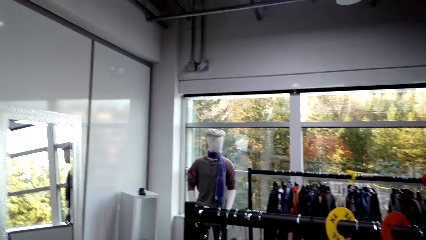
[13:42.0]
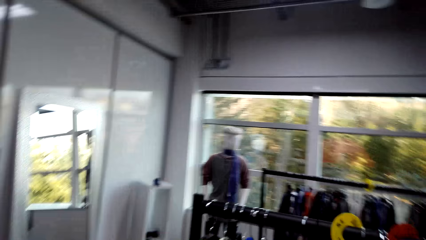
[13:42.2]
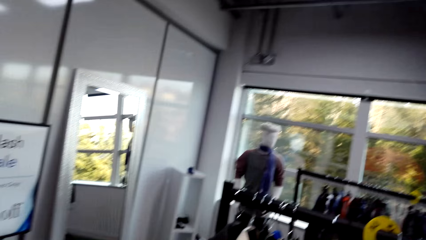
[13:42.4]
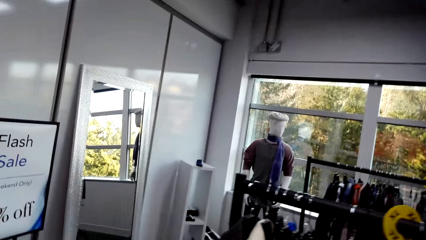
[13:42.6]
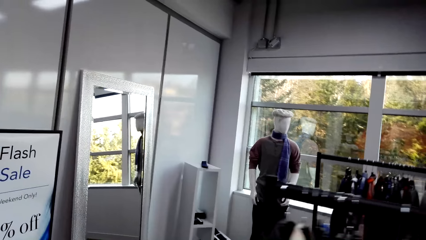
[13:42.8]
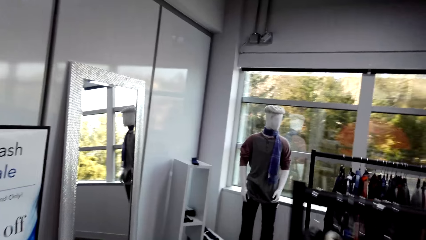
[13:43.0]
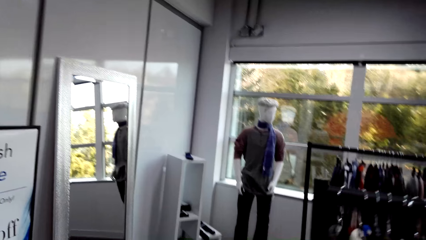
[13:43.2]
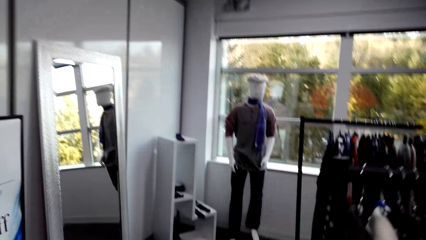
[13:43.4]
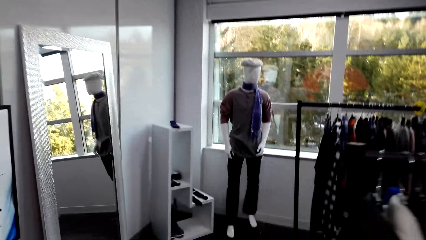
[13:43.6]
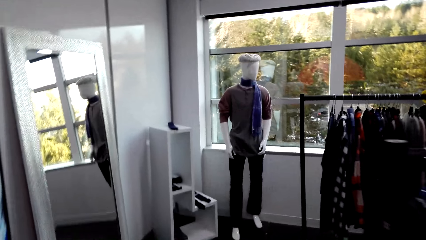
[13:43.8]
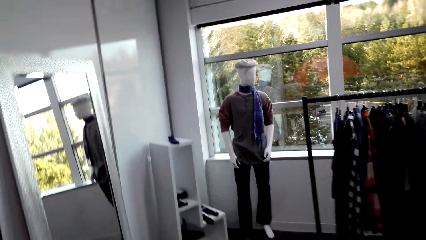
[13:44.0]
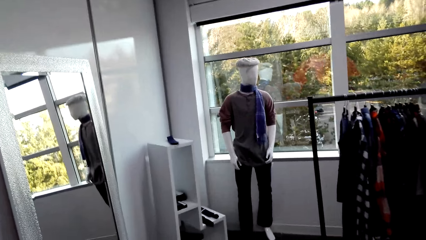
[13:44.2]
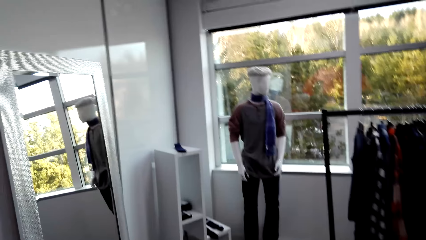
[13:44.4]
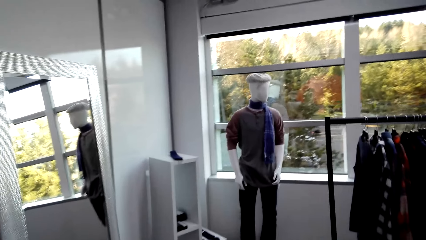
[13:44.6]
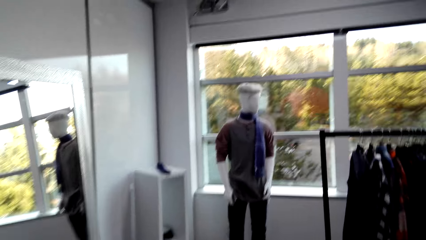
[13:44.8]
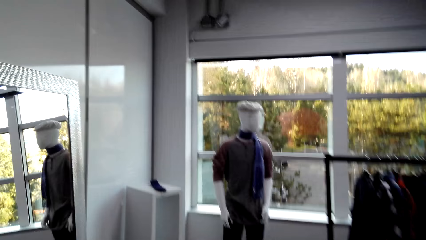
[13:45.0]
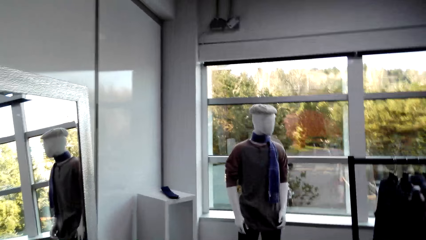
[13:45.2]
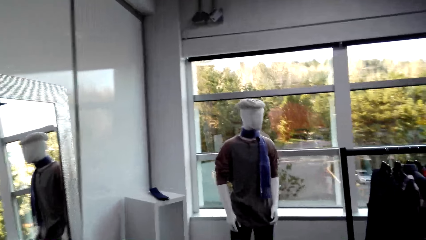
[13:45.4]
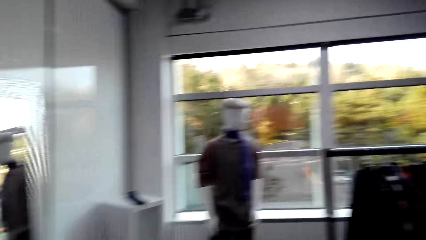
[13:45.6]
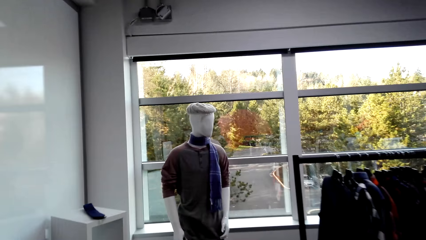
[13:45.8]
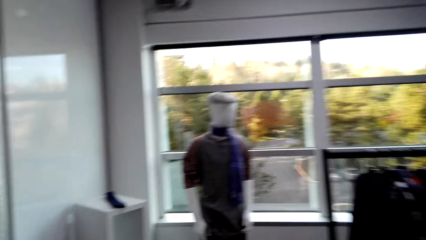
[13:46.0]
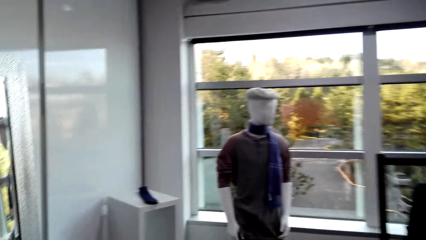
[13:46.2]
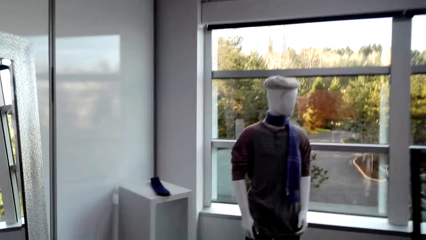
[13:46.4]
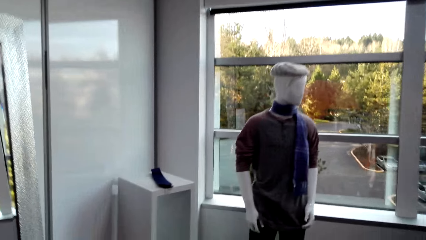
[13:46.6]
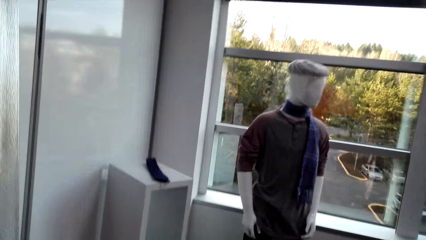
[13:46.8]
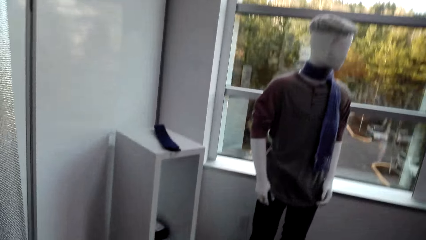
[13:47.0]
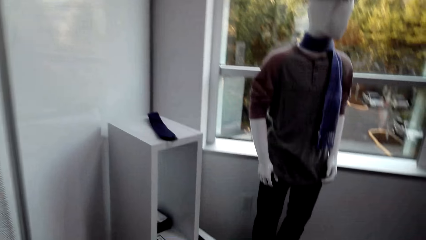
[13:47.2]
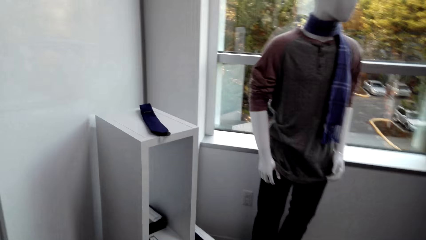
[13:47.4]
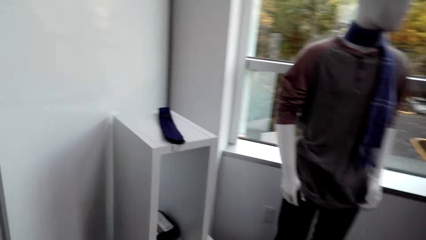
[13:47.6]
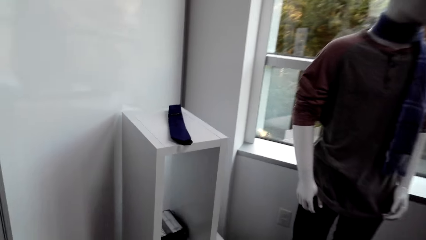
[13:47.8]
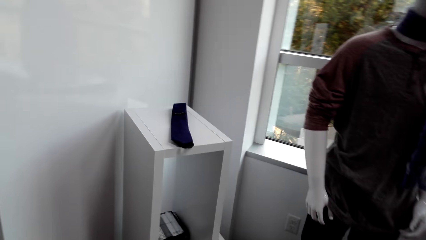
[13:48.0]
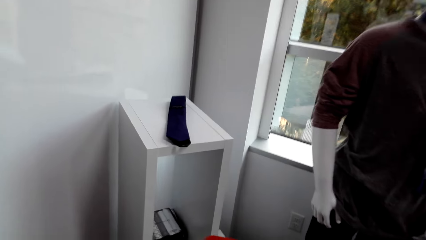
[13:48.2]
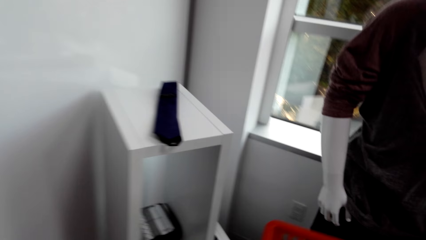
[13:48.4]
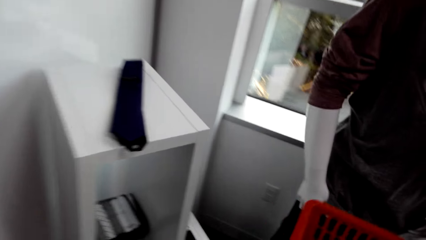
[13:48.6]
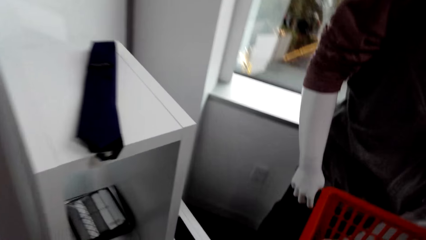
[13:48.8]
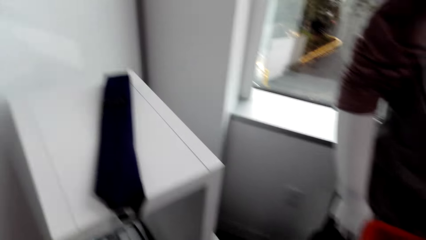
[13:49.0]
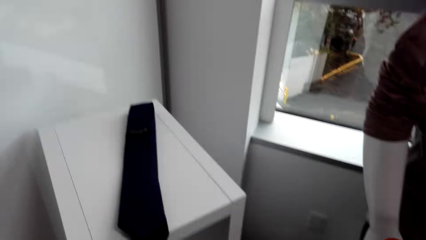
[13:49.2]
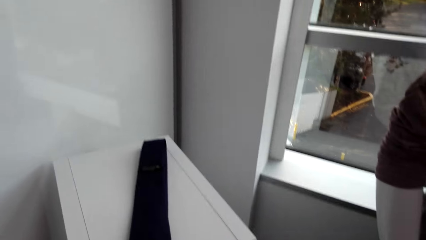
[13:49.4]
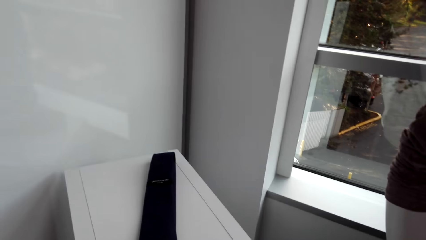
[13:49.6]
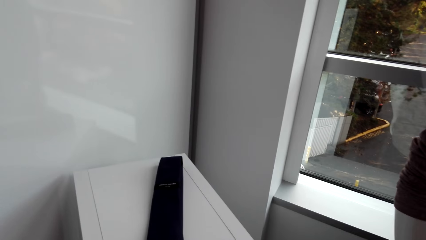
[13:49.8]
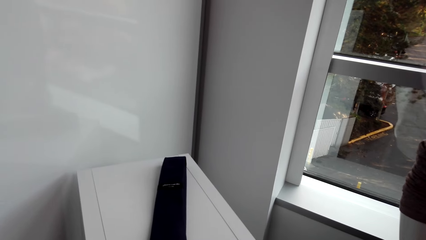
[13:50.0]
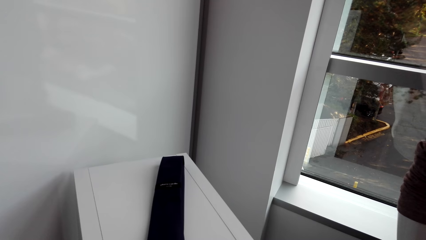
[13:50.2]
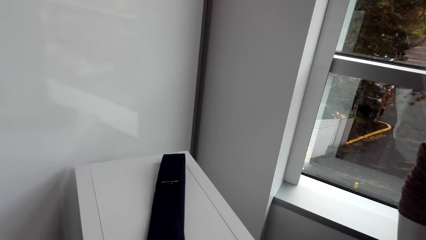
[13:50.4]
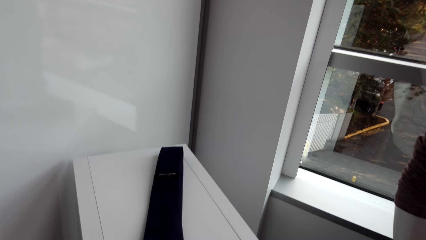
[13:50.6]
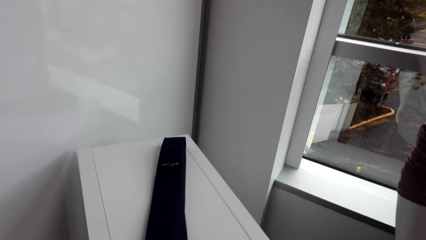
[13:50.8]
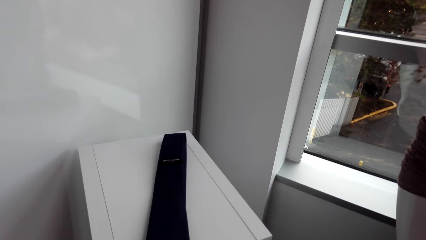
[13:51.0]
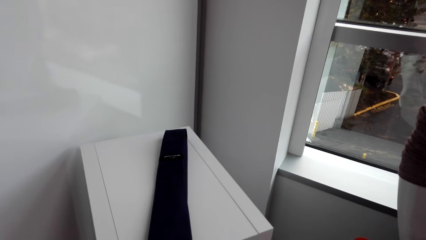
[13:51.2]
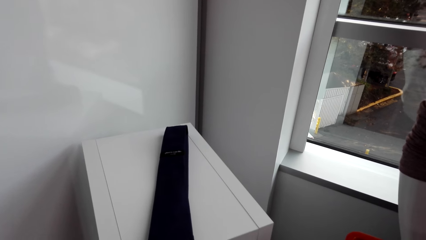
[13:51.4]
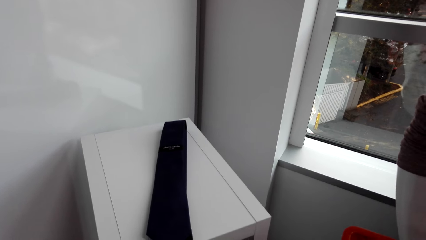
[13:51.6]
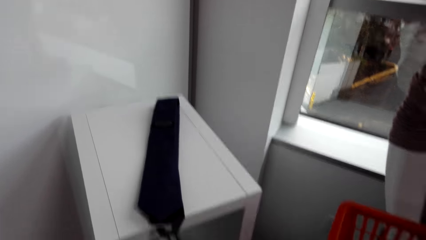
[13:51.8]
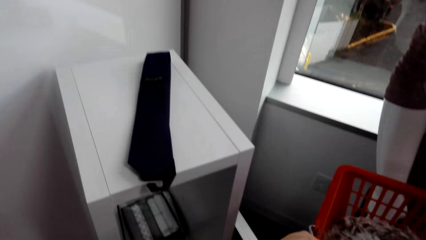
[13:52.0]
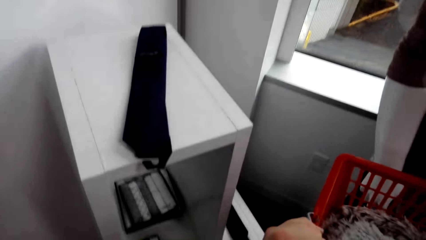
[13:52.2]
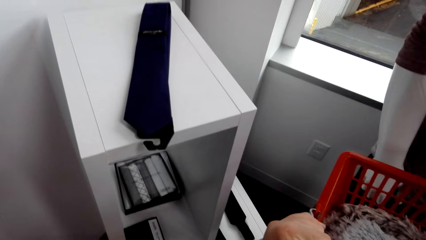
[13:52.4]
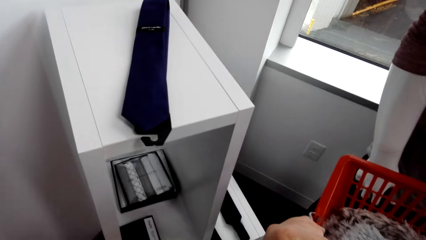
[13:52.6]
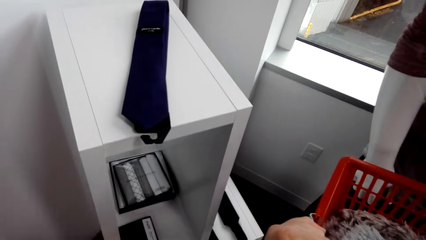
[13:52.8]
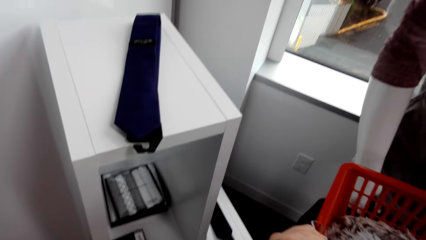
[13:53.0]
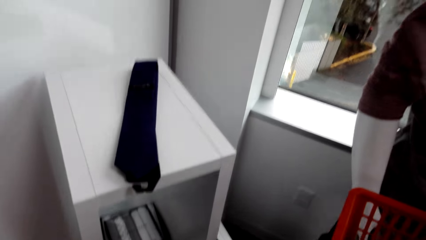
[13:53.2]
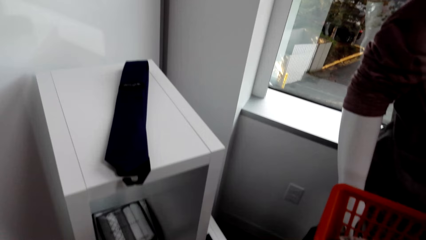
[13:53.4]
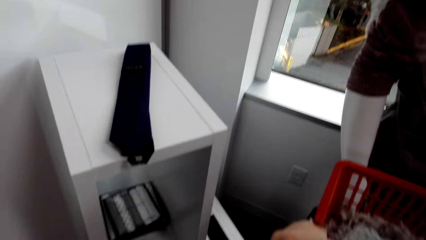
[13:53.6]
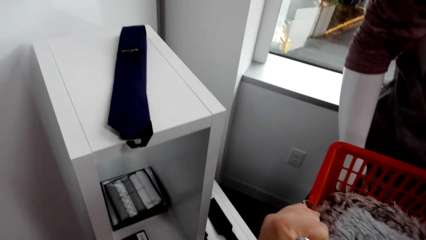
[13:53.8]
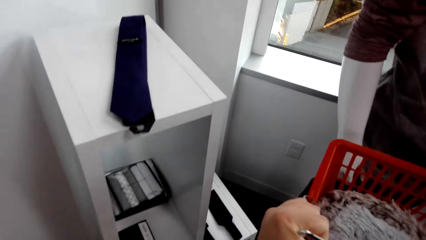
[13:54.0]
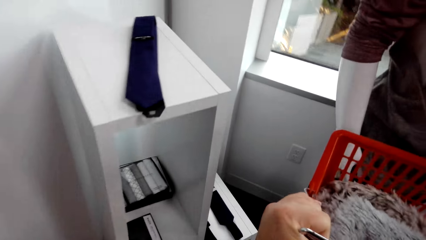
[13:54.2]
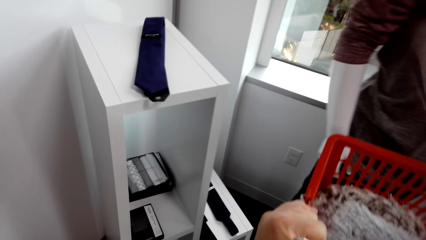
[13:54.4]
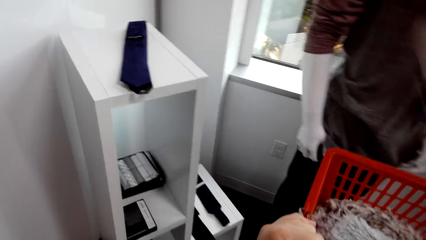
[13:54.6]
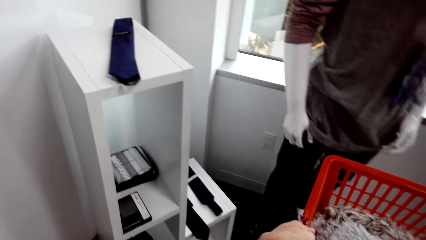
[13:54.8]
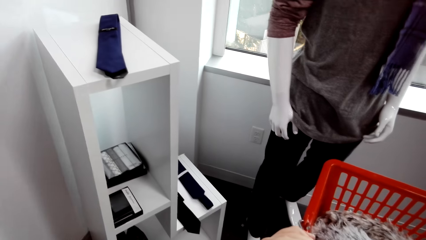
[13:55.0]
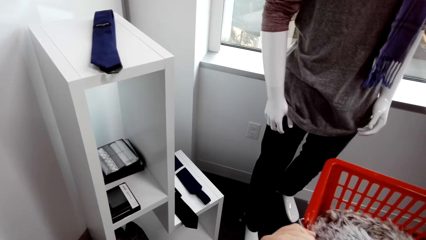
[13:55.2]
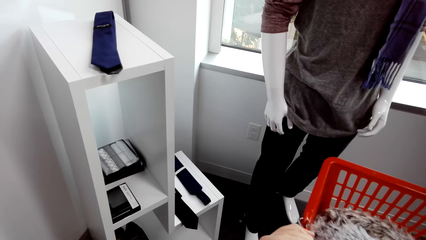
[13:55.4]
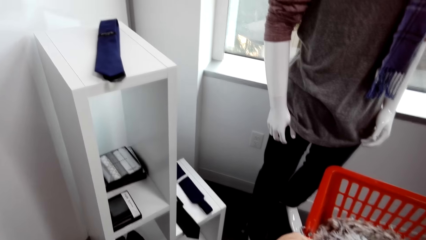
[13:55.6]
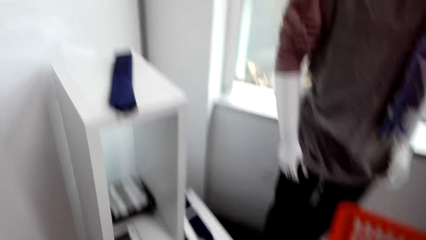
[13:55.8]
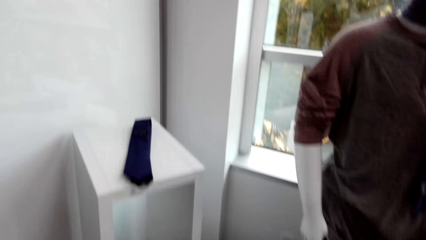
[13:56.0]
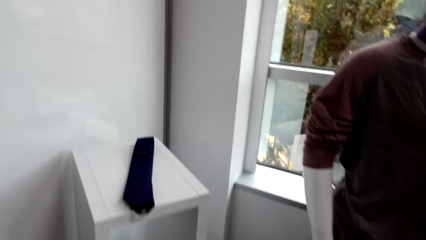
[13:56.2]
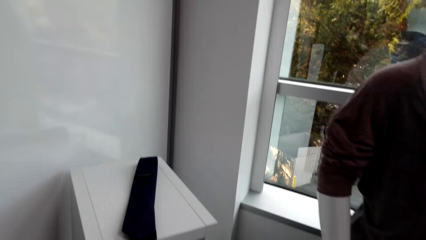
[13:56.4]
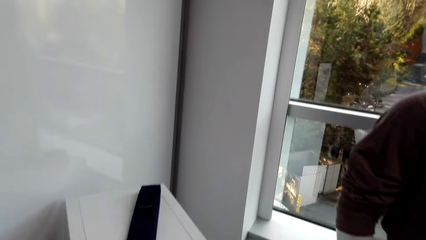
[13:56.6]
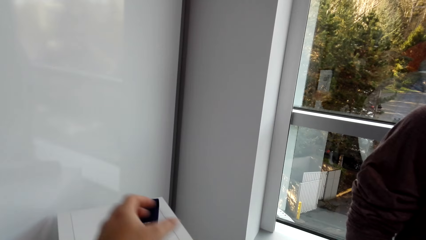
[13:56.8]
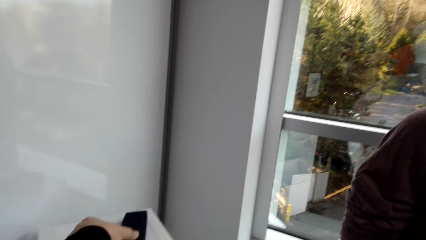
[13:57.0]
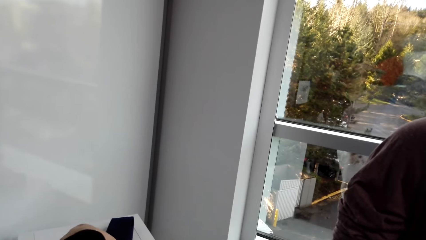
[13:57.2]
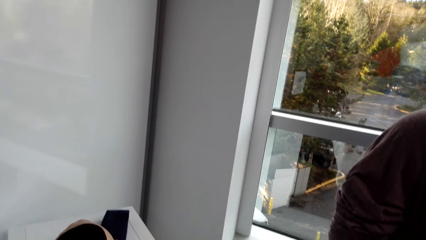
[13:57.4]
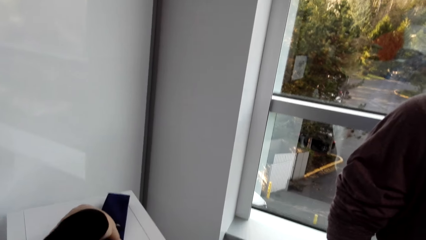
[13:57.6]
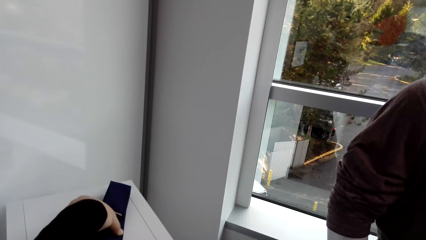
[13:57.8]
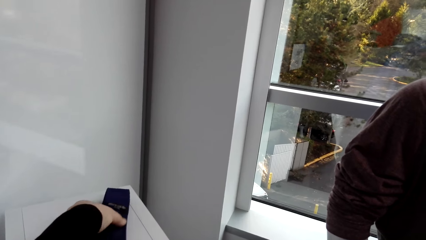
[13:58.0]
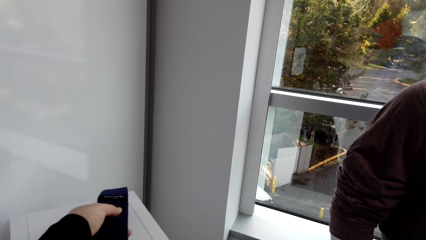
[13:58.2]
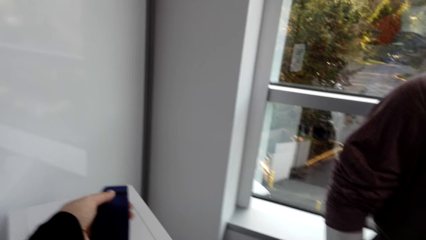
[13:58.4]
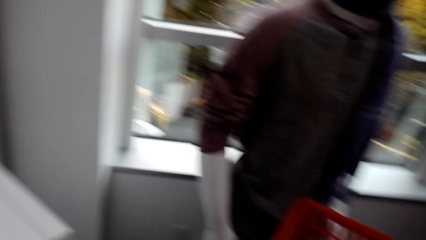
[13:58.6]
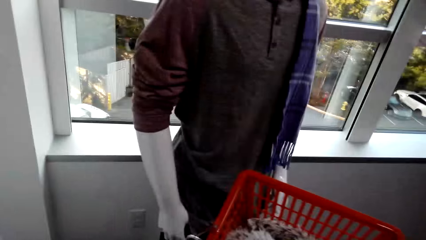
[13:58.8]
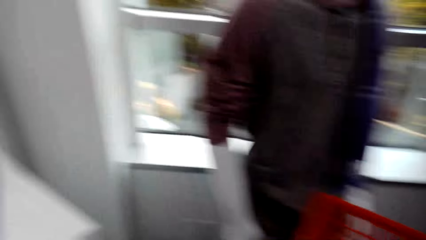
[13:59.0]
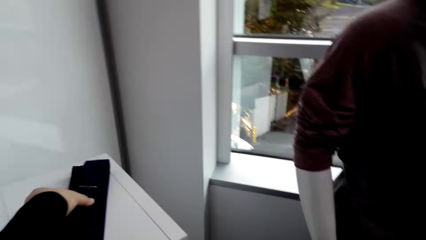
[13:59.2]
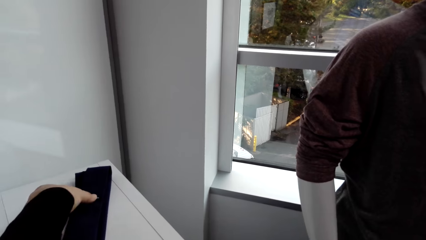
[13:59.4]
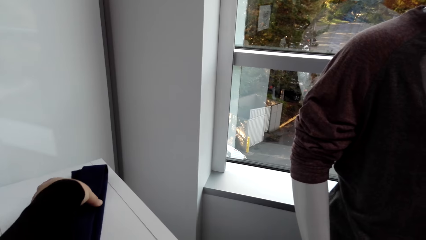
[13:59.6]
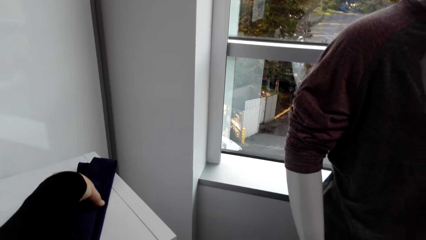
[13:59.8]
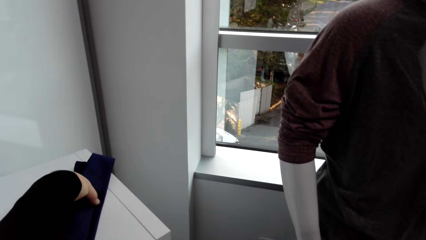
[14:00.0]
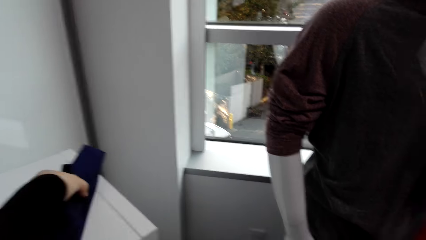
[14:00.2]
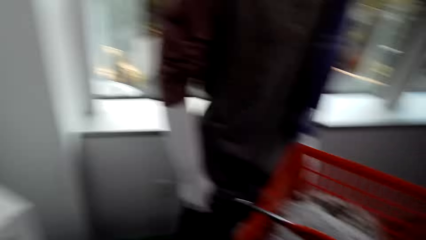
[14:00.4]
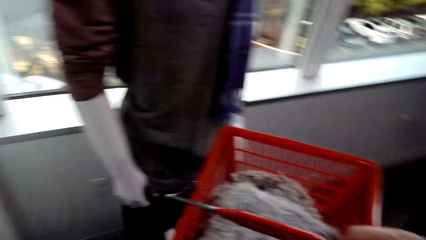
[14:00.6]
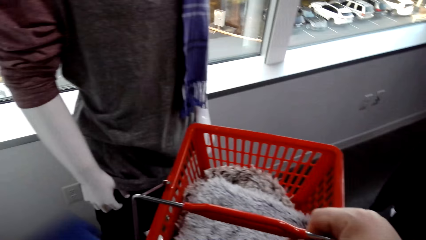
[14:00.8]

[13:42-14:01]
The camera wearer looks around the clothes store and walks around the clothes store. They hold the shopping basket with clothes. They look at the tie. They pick the tie. They hold the belt.
